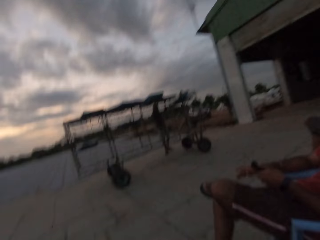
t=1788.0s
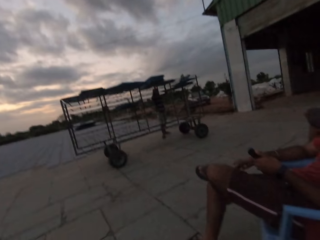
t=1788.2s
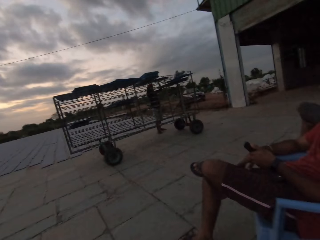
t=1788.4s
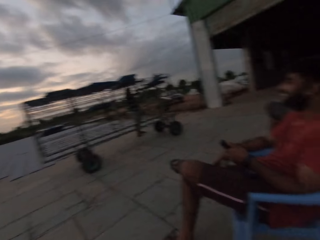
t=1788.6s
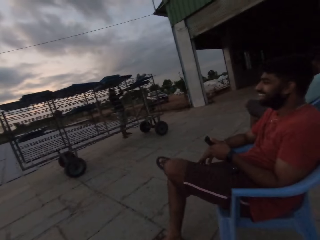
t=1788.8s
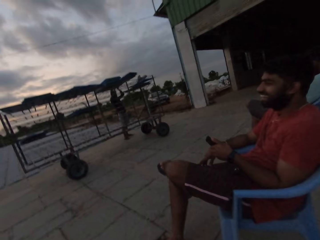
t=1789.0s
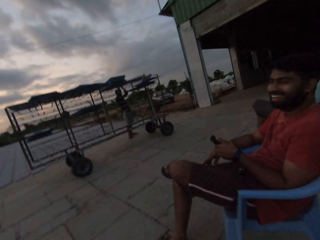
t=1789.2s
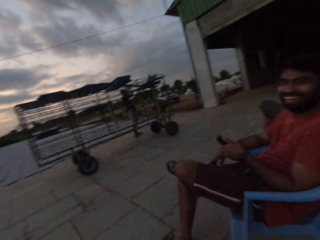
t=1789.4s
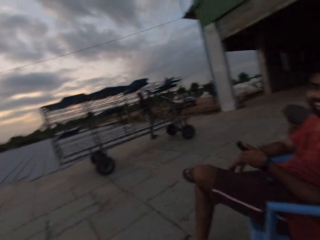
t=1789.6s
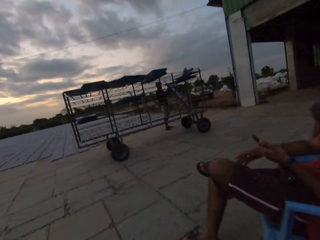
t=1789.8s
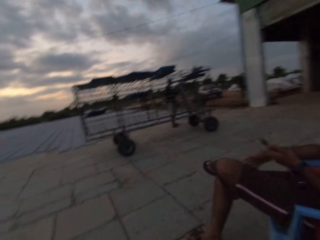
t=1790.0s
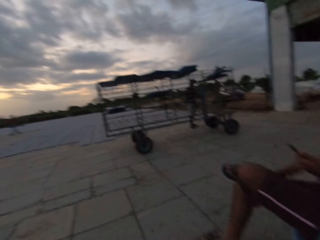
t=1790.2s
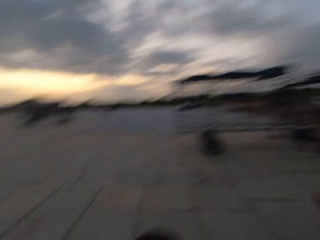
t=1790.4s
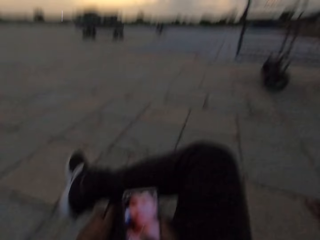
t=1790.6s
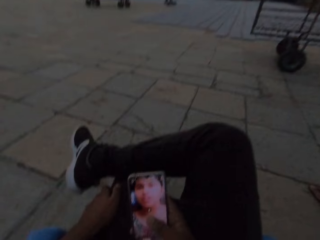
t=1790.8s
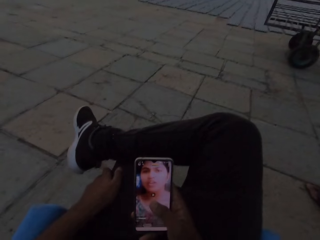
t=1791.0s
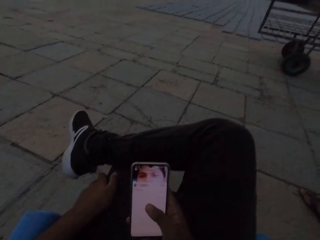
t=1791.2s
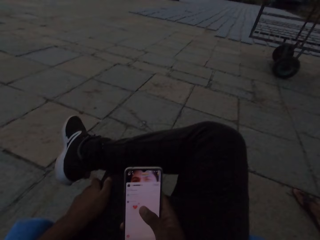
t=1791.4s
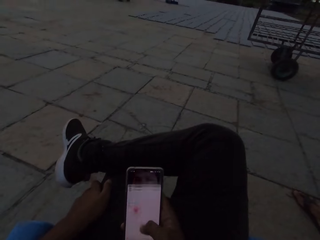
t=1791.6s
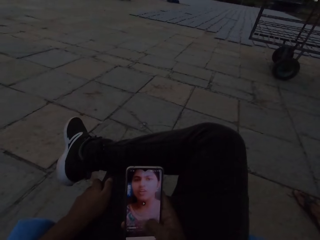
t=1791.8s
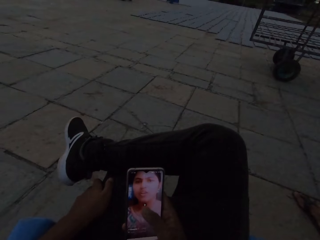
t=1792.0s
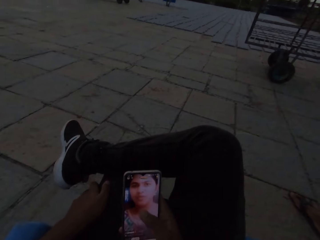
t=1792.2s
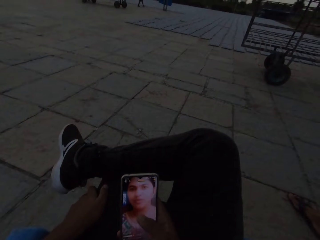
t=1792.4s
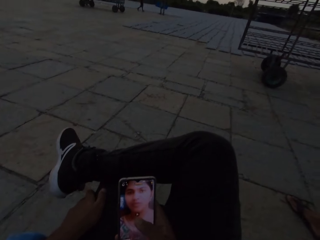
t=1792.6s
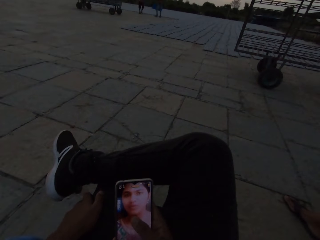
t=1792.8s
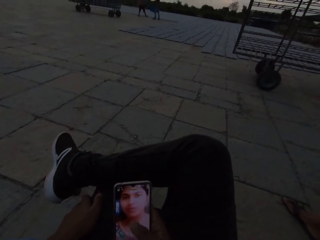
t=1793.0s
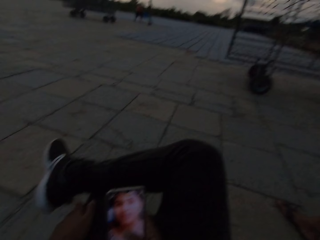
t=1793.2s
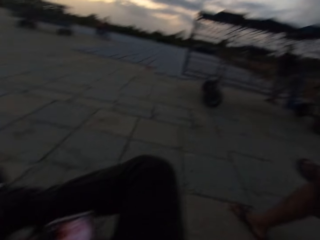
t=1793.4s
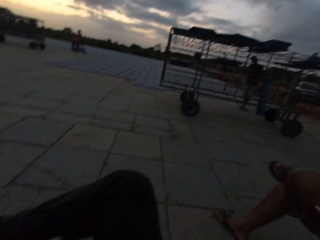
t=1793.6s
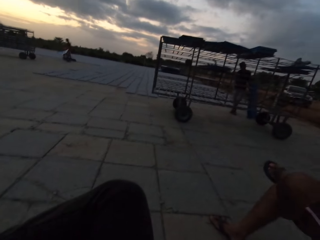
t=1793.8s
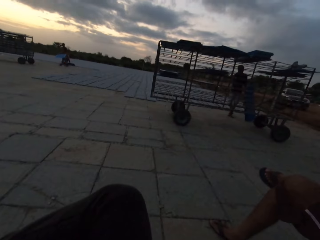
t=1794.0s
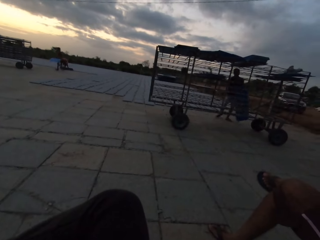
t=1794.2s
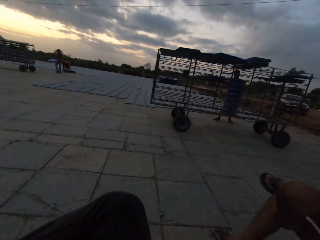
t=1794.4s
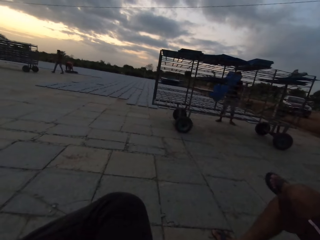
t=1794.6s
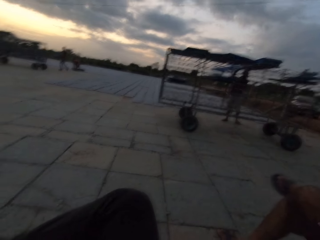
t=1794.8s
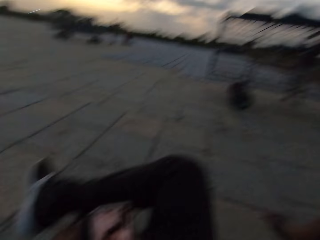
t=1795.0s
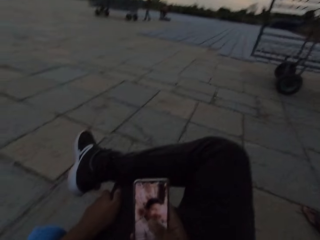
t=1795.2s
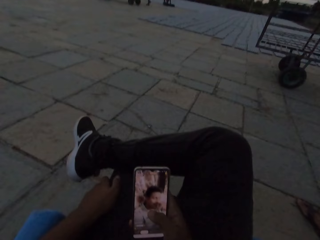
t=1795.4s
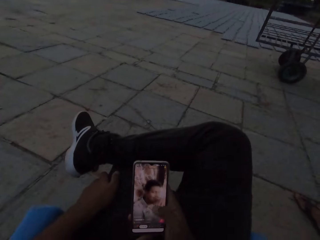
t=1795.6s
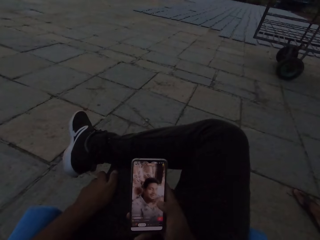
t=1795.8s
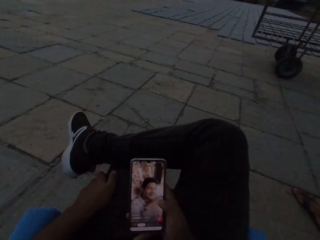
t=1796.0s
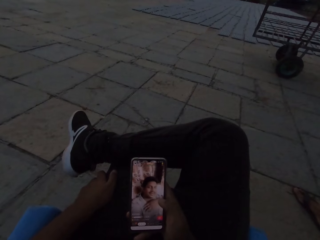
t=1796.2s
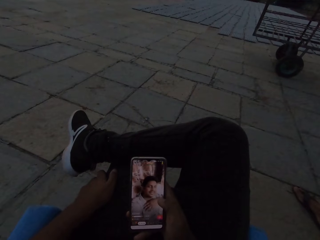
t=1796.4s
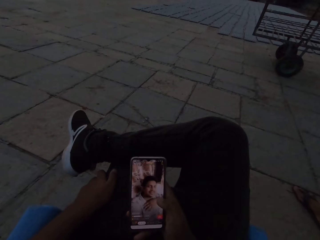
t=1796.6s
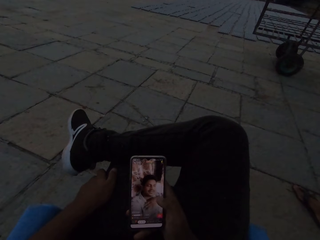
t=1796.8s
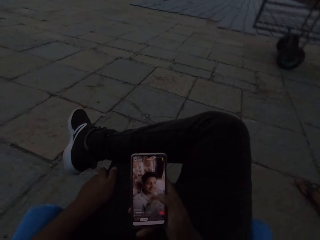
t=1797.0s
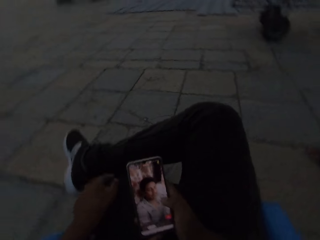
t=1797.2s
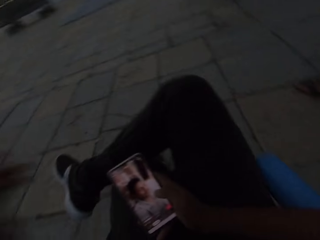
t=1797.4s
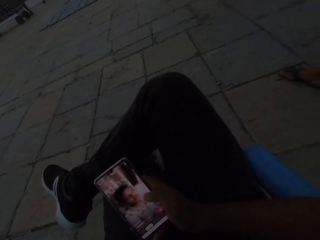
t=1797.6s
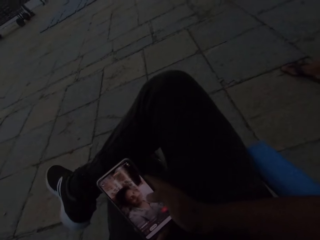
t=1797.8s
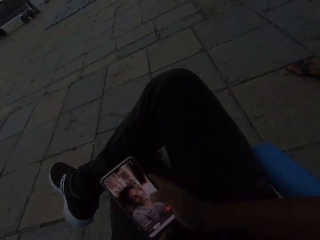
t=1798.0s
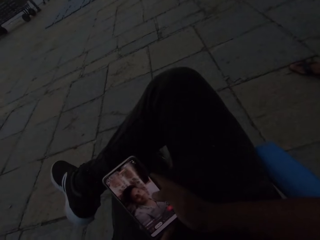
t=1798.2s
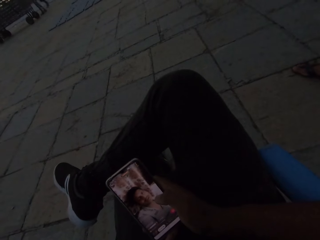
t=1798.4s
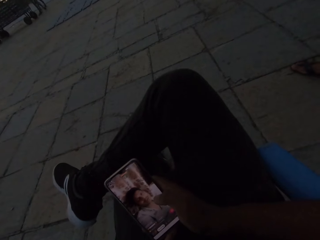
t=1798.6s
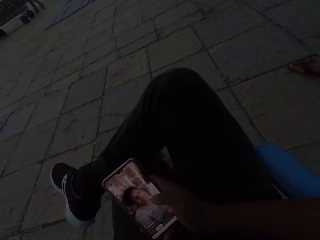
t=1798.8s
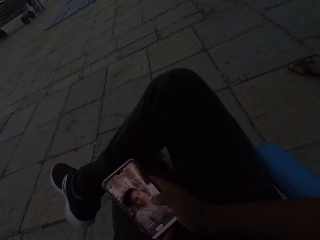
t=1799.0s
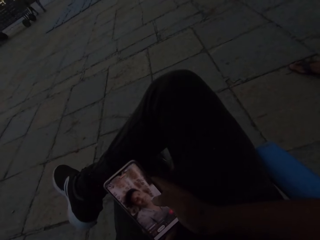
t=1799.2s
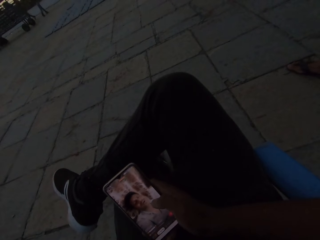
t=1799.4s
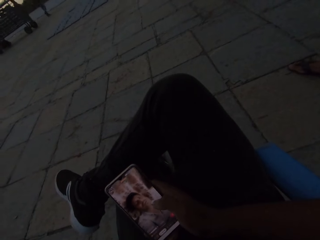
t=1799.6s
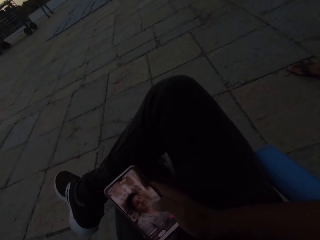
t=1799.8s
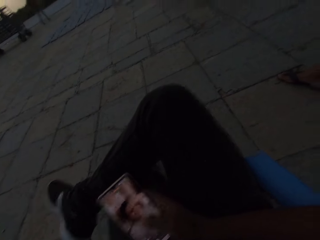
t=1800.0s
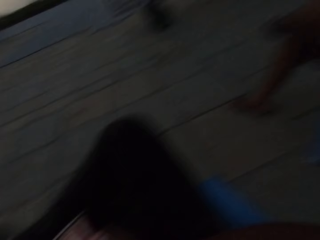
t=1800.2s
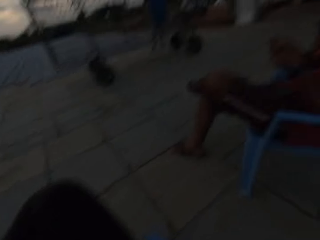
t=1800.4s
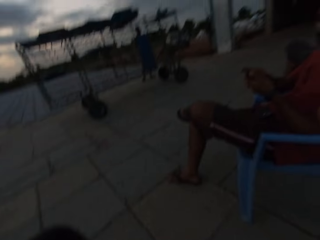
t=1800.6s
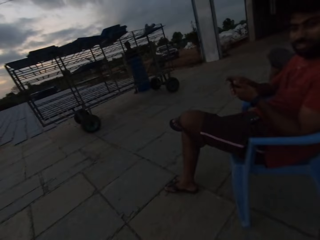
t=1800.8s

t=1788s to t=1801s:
The camera wearer operates a phone. A man lifts something. The camera wearer watches a video.

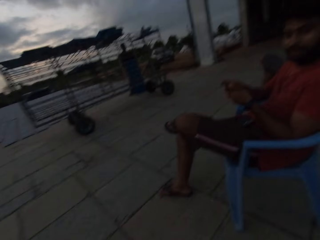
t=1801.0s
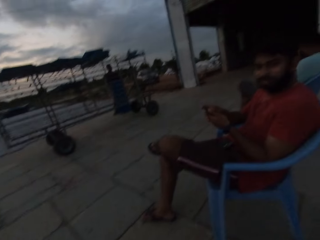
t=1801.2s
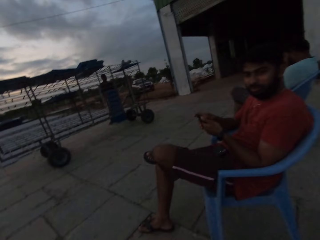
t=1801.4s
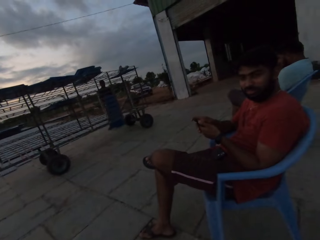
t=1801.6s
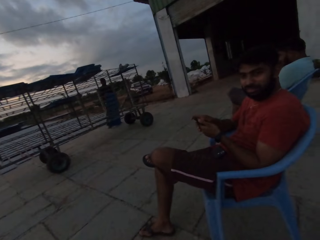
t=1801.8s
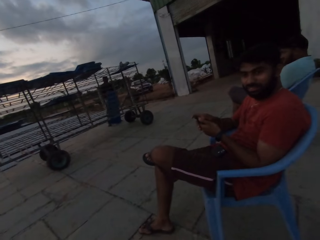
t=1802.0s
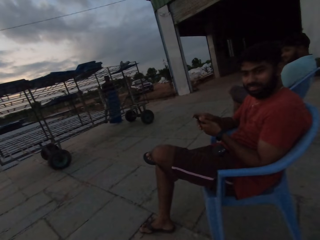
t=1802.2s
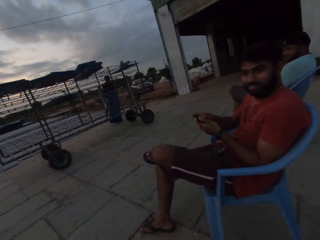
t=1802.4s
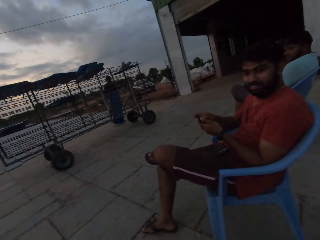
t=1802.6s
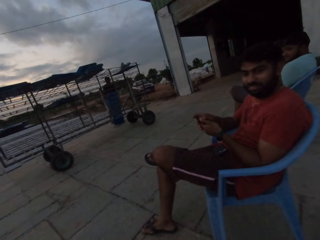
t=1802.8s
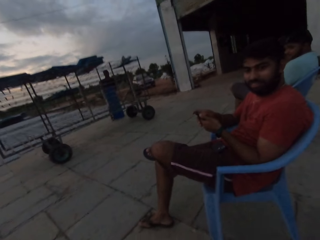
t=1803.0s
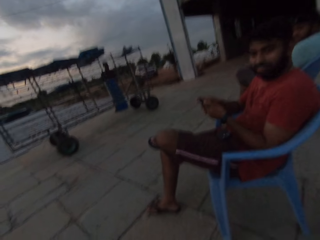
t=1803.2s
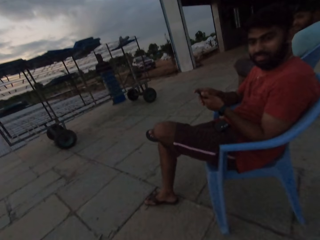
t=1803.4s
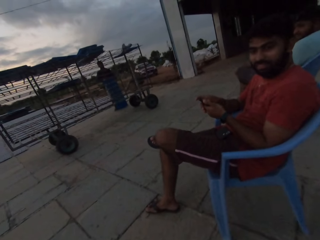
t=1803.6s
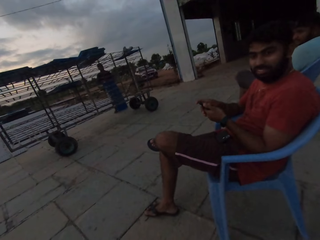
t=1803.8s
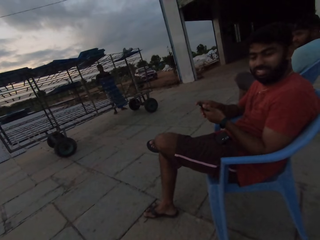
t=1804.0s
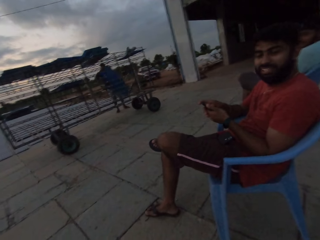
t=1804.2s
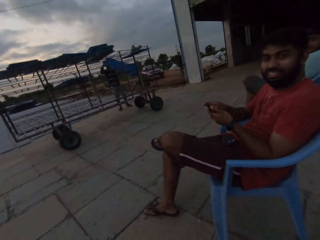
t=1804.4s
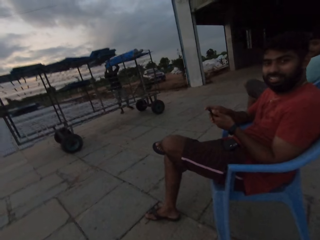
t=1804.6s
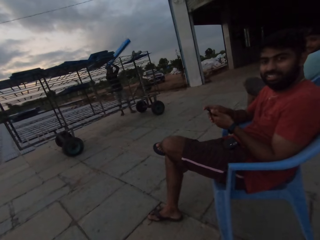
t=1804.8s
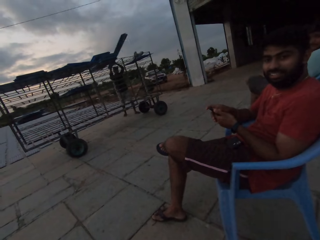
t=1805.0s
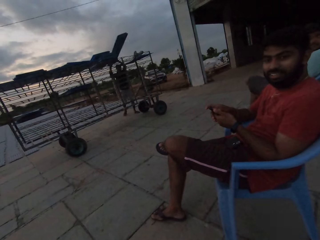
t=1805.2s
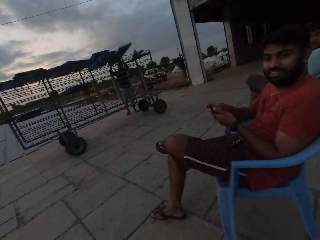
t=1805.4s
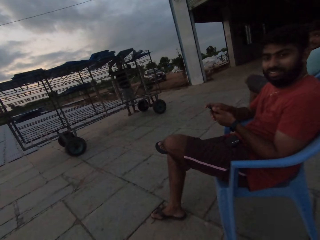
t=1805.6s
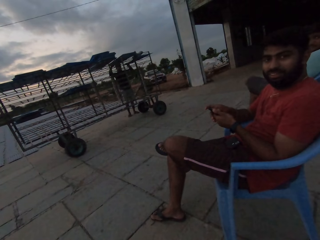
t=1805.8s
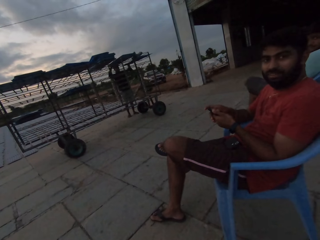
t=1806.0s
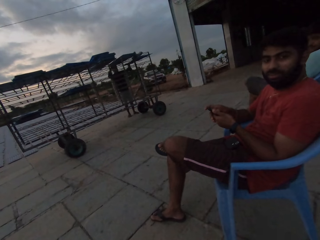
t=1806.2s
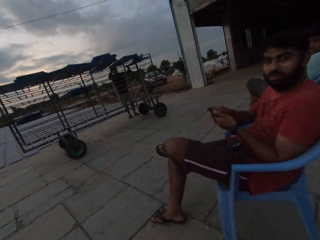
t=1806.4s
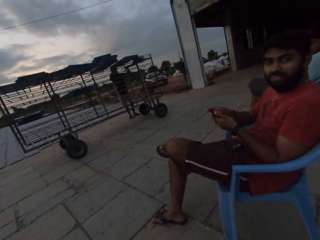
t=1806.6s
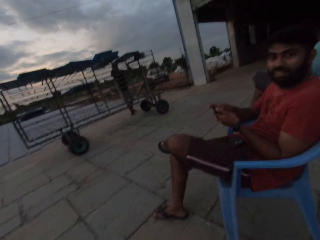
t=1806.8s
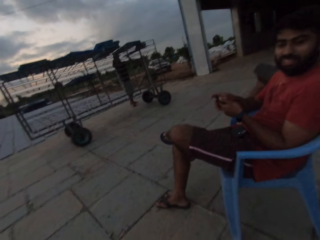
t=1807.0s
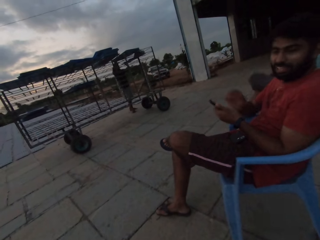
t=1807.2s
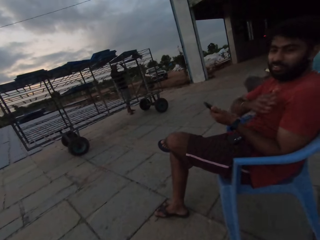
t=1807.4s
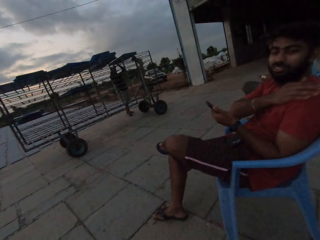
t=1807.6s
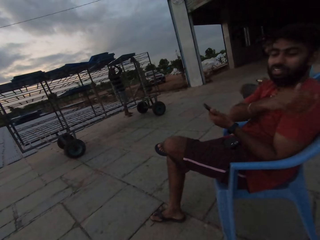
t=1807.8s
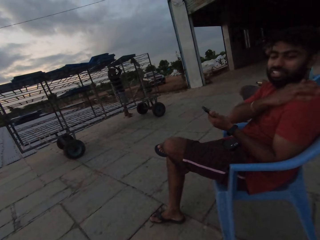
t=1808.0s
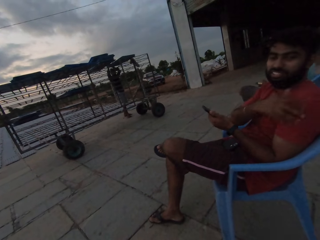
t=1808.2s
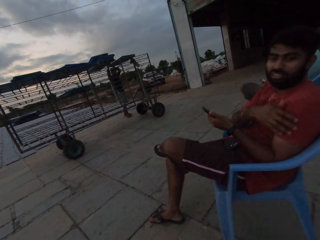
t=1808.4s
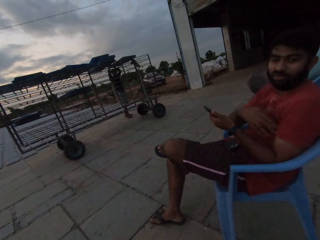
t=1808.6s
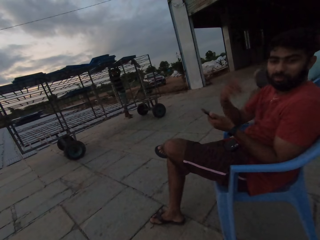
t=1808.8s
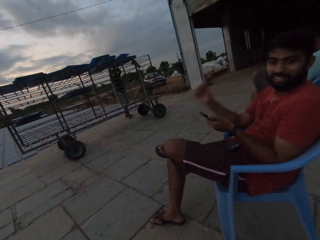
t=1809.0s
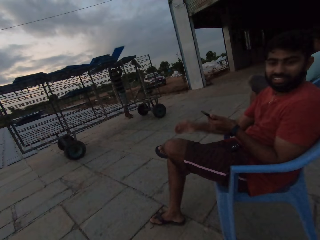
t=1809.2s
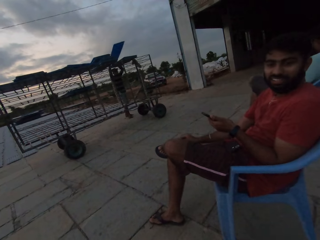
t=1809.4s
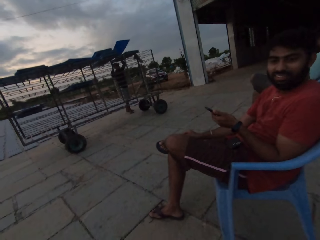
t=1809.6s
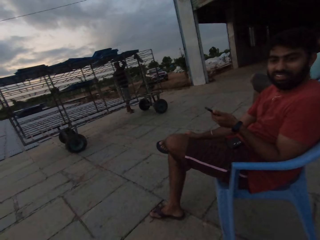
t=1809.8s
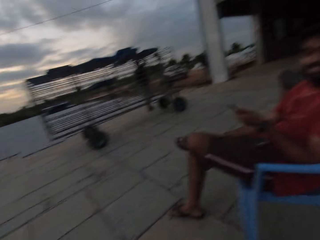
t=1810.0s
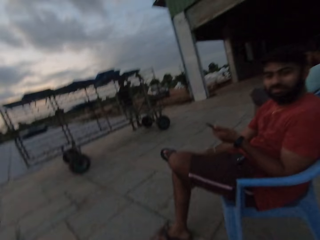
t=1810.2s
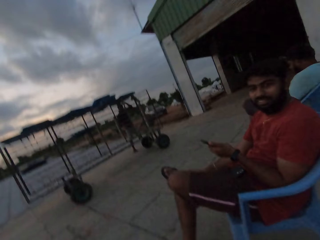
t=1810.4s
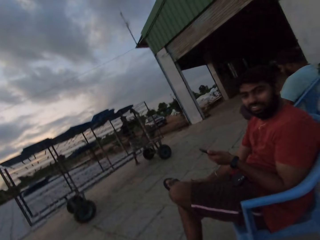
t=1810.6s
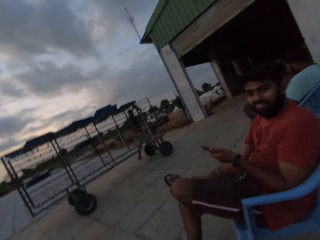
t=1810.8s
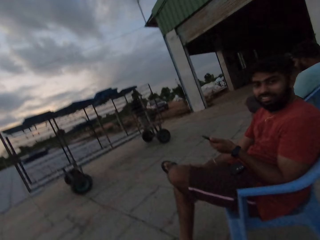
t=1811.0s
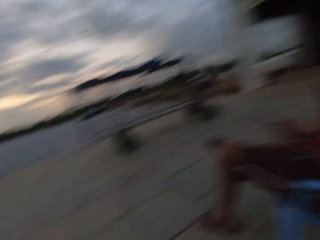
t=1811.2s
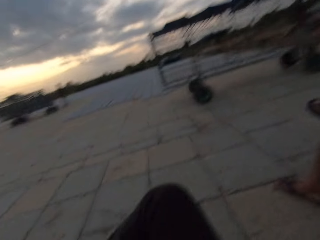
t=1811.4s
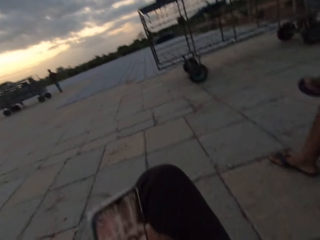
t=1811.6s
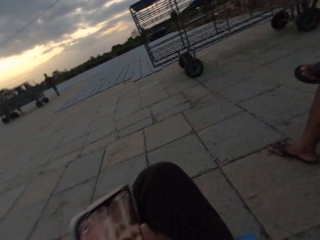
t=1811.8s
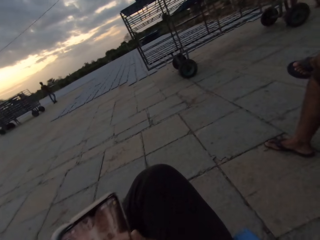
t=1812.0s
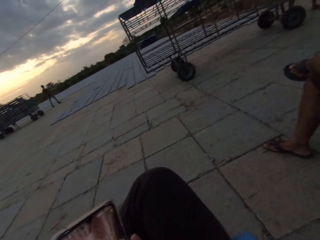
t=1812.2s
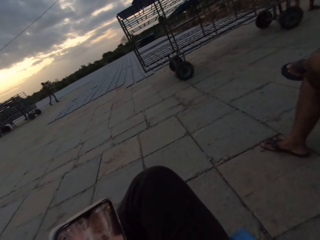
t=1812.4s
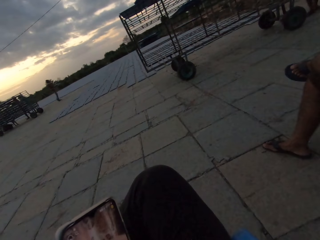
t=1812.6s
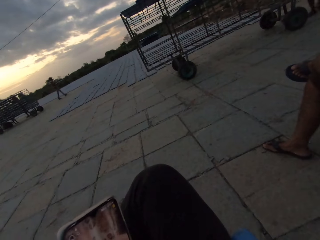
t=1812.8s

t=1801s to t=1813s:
A man lifts something. The man drops something. Another man touches his shoulder.
